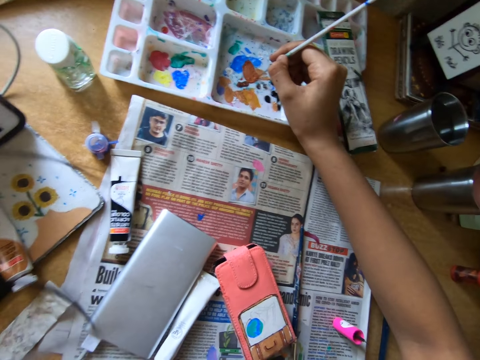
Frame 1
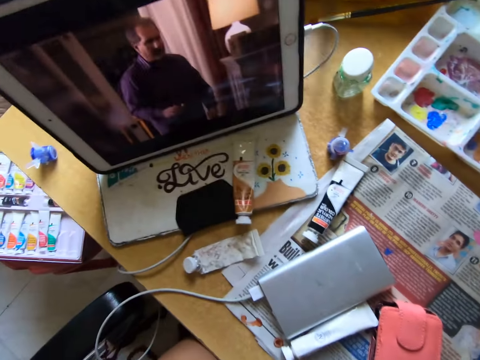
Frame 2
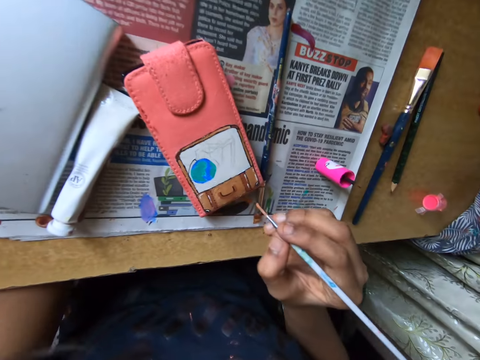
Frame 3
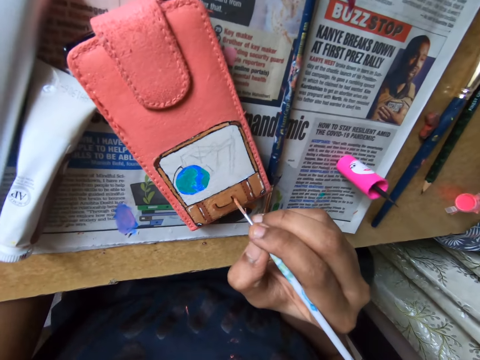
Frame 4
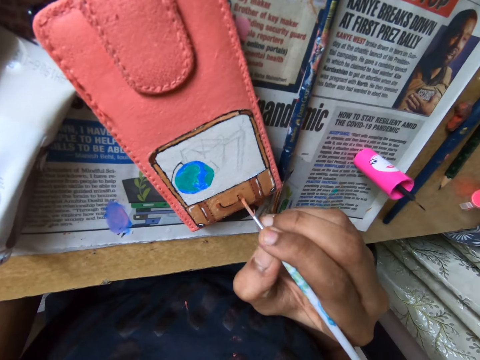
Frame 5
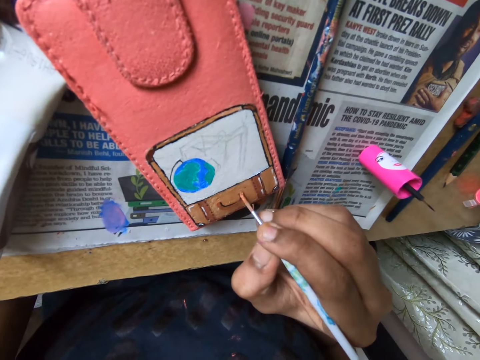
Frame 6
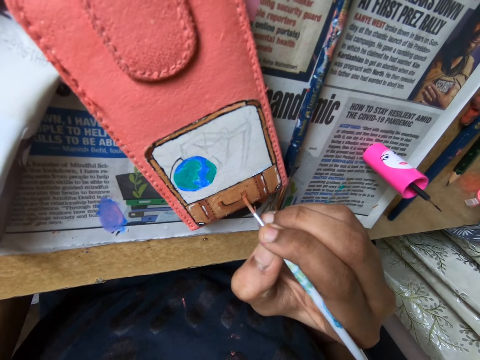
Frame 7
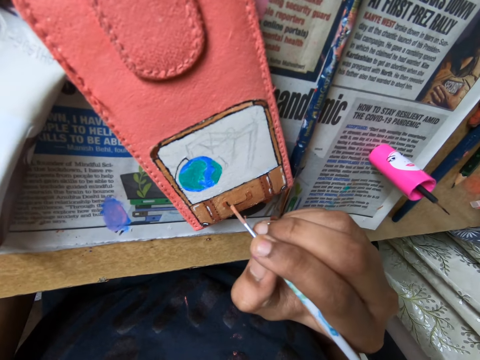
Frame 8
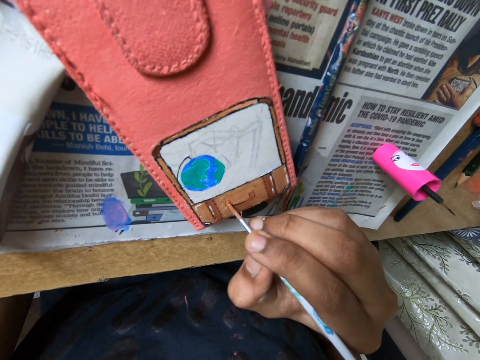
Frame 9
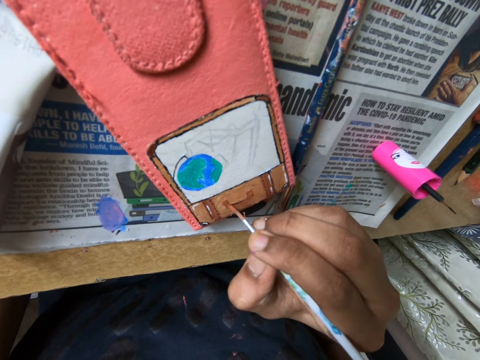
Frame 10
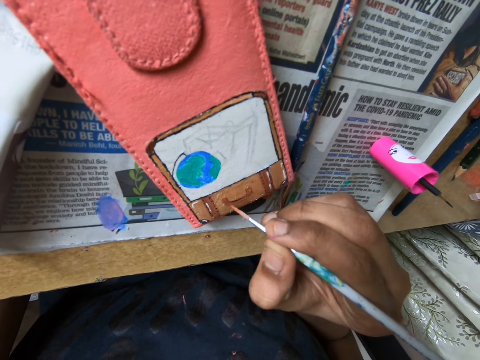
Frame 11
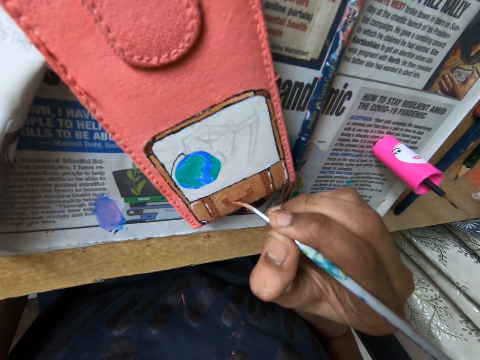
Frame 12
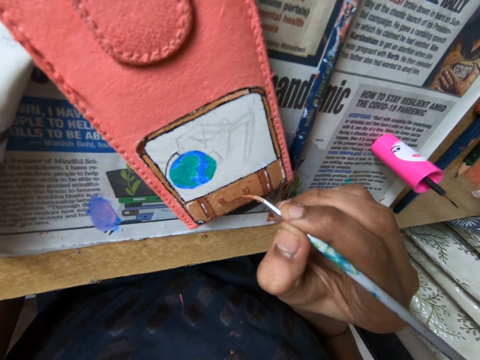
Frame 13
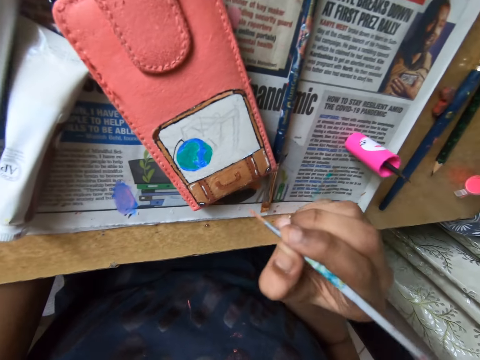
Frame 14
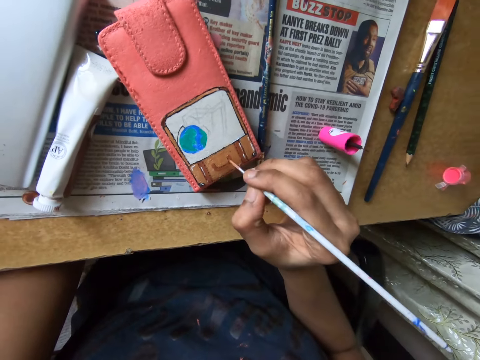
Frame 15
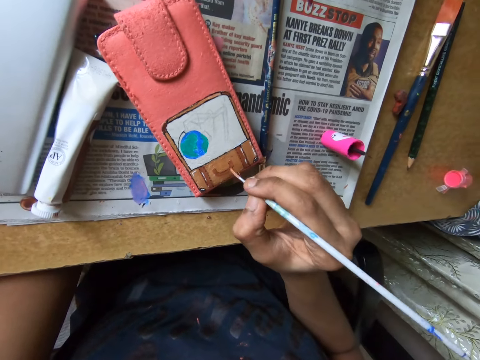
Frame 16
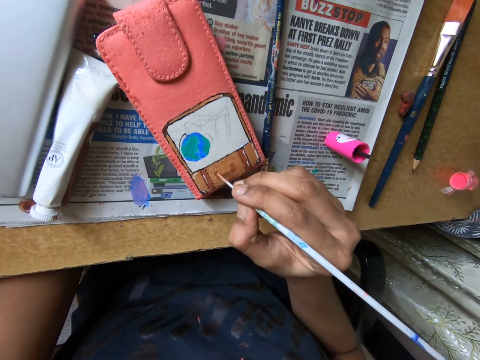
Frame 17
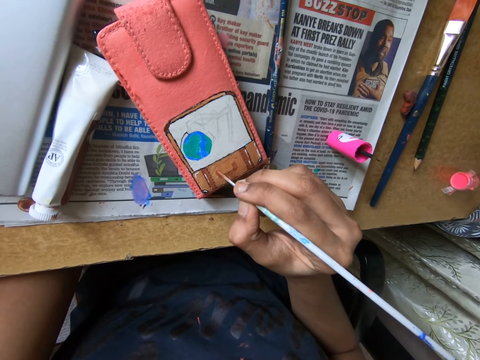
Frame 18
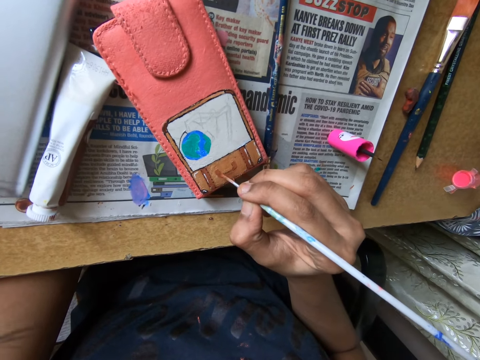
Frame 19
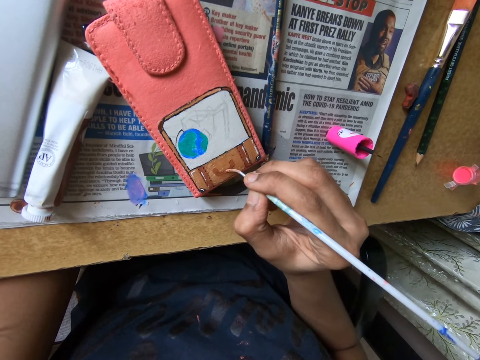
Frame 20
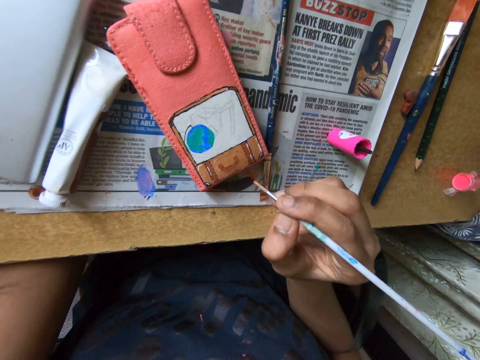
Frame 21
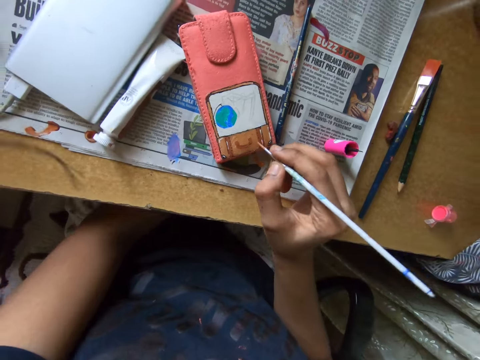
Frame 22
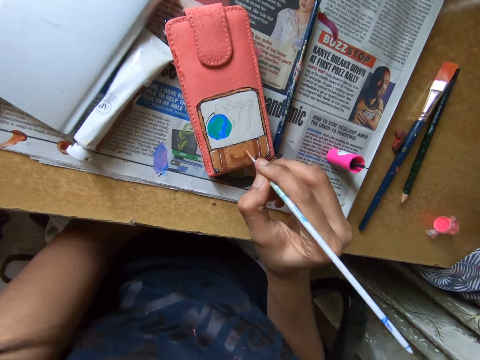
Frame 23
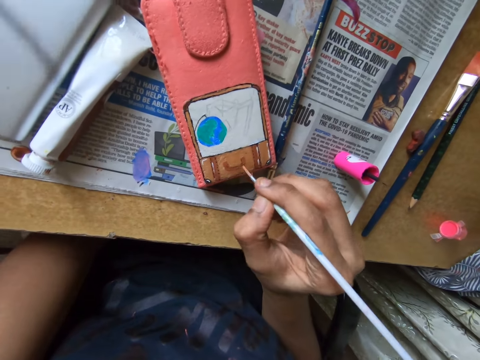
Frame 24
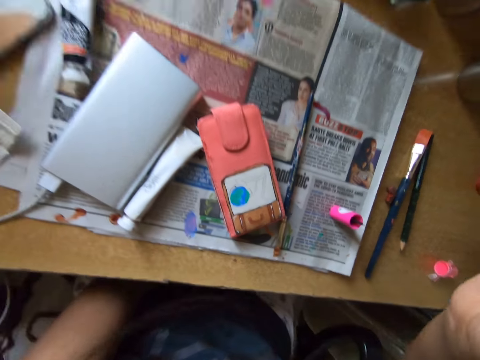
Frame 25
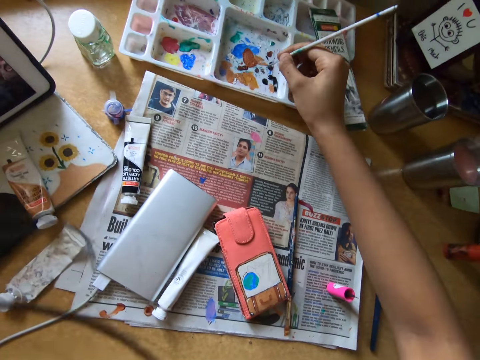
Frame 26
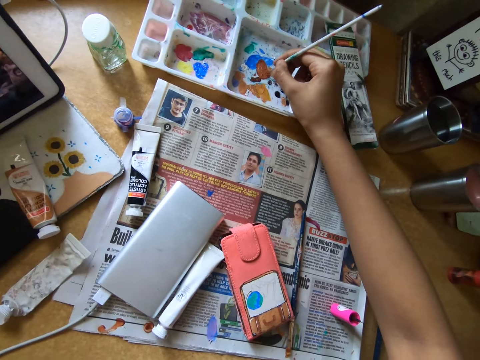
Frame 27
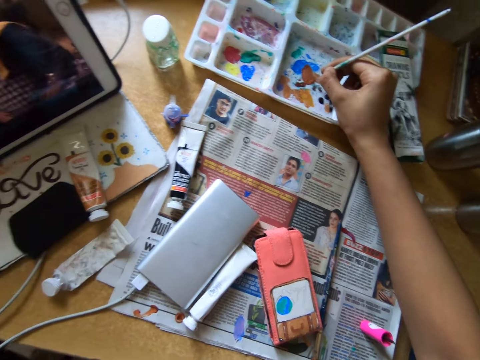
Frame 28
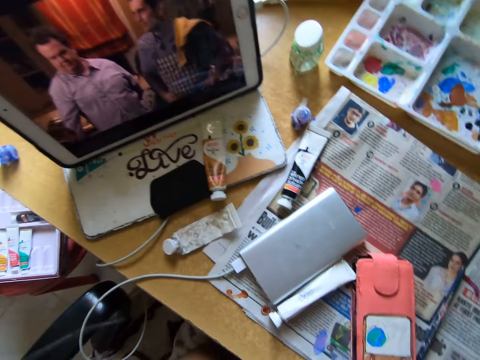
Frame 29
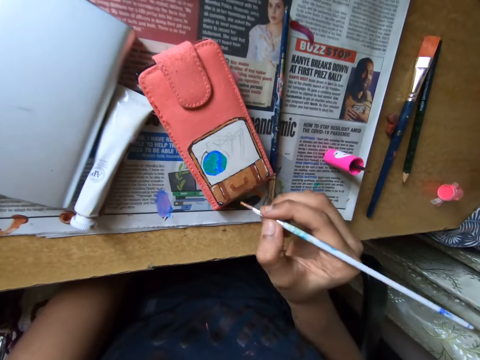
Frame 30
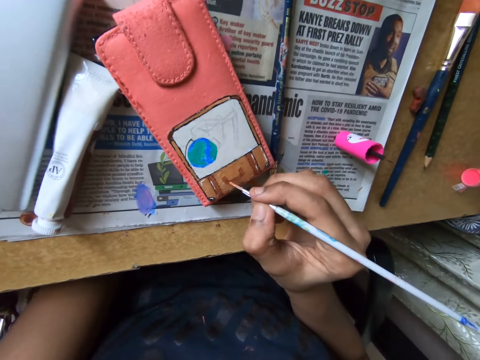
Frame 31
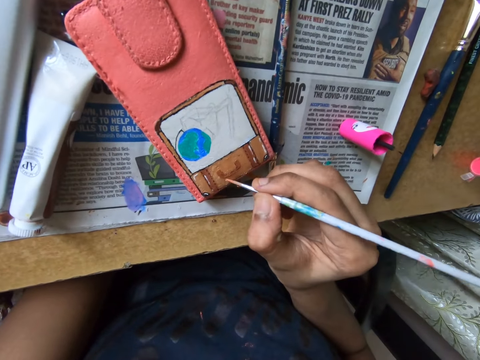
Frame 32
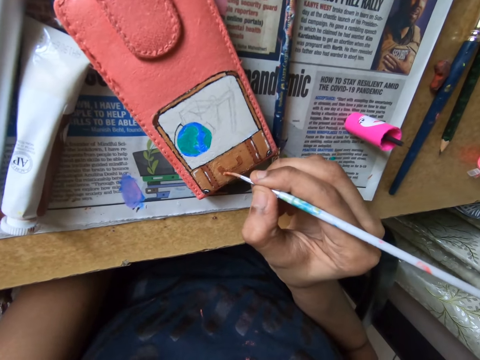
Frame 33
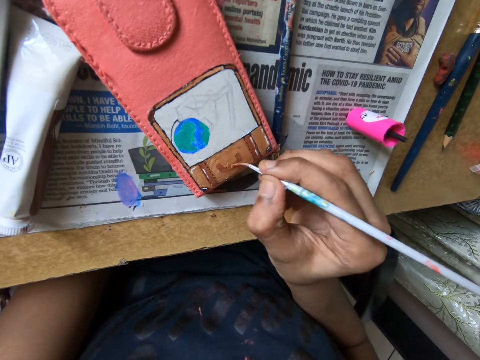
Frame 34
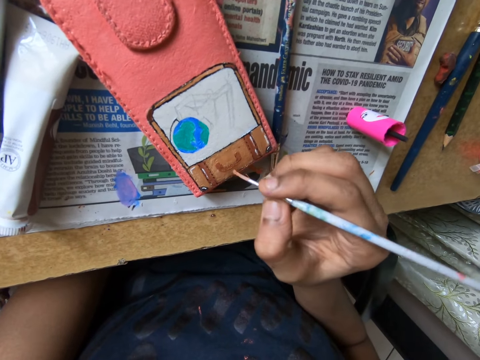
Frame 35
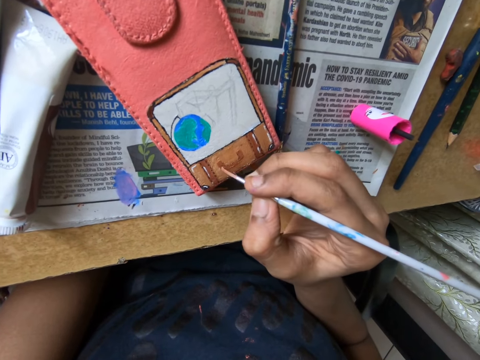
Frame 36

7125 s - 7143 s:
The camera wearer watches the show on the tablet on the table. She paints on the phone case on the table with the paint brush in her right hand. She dips the paint brush in the paint. She dabs the paint brush on the paint tray on the table with her right hand. She watches the show on the tablet on the table. She paints on the phone case on the table with the paint brush in her right hand.

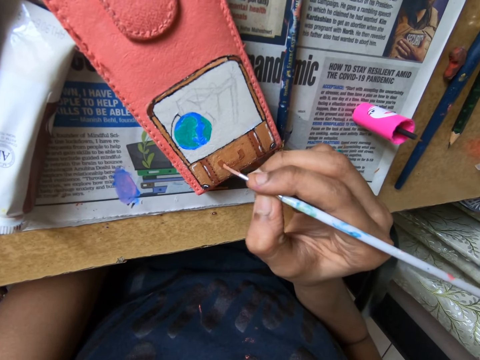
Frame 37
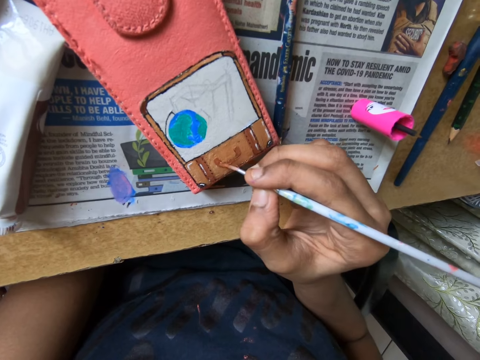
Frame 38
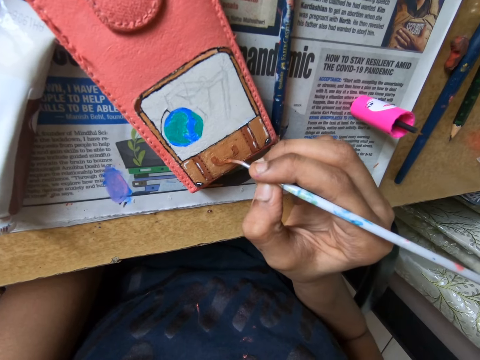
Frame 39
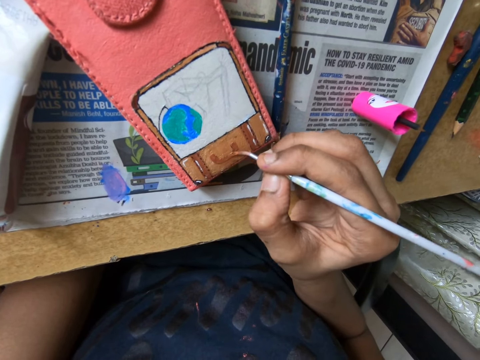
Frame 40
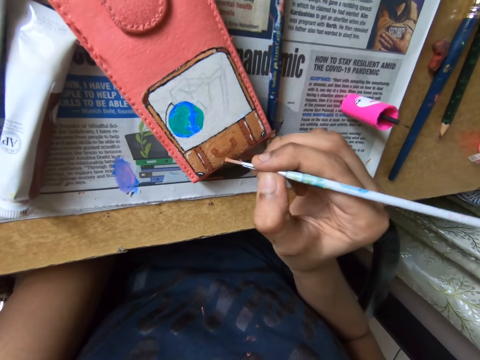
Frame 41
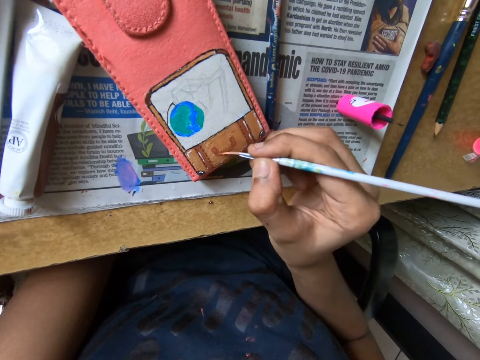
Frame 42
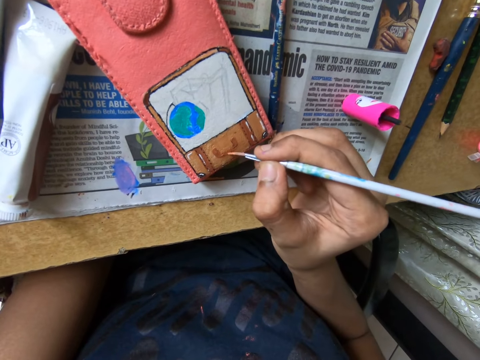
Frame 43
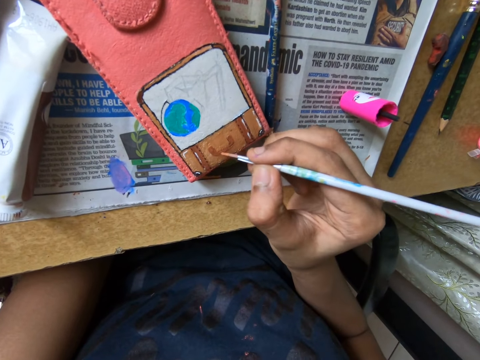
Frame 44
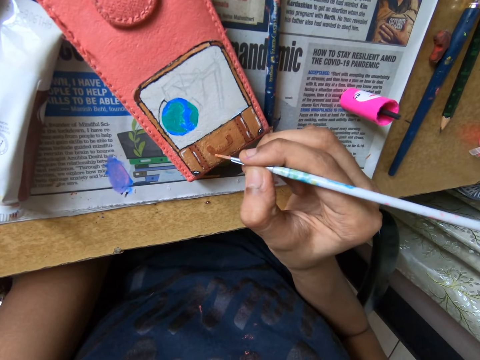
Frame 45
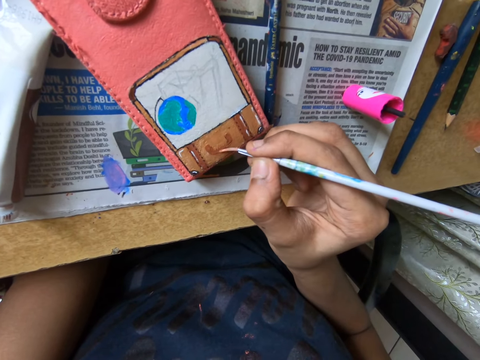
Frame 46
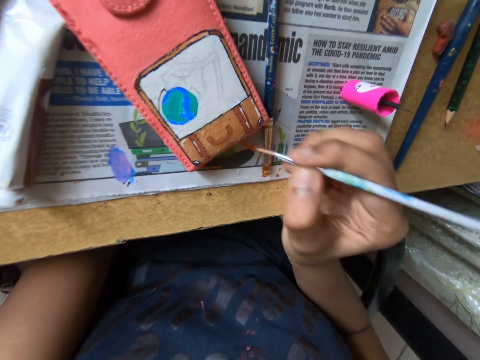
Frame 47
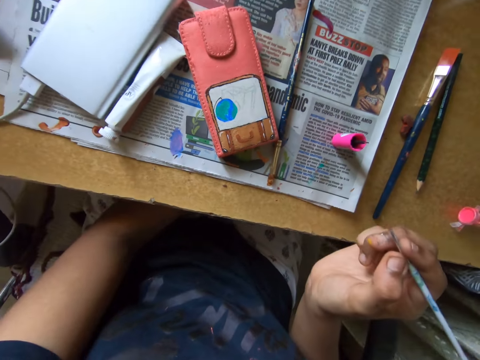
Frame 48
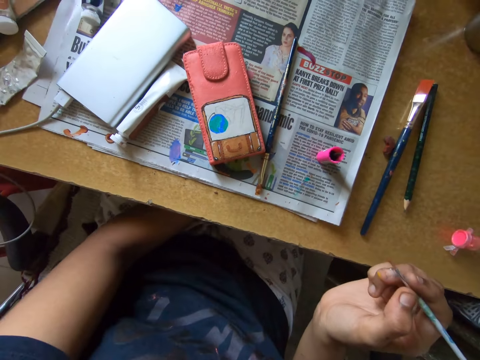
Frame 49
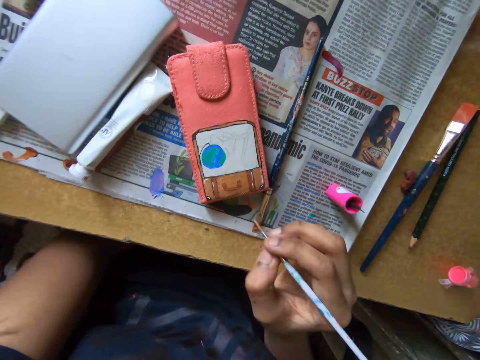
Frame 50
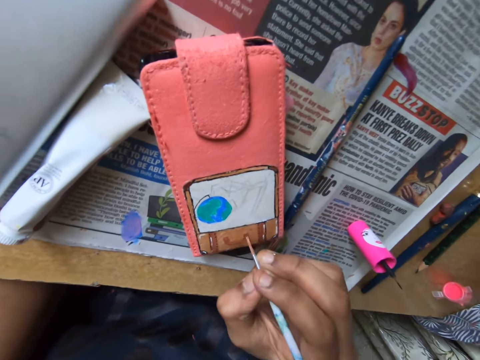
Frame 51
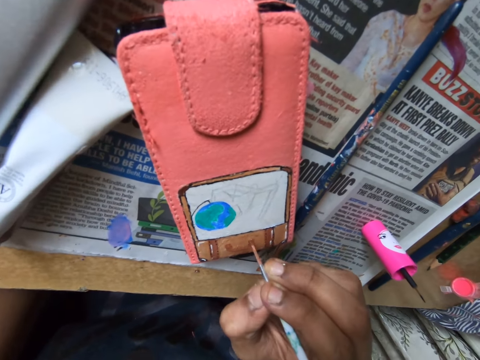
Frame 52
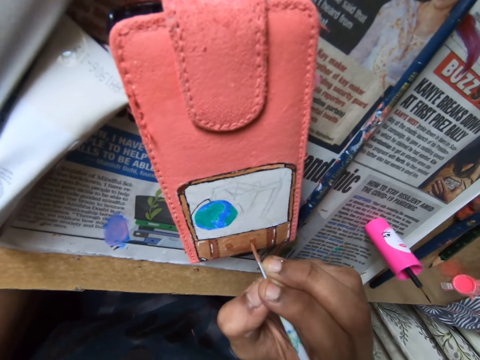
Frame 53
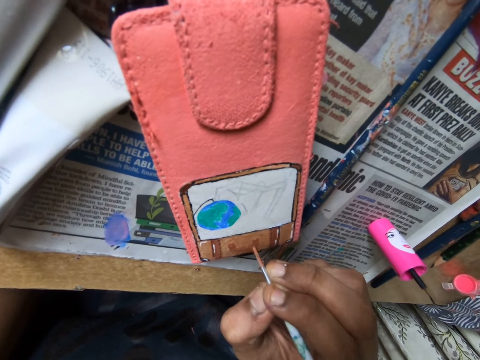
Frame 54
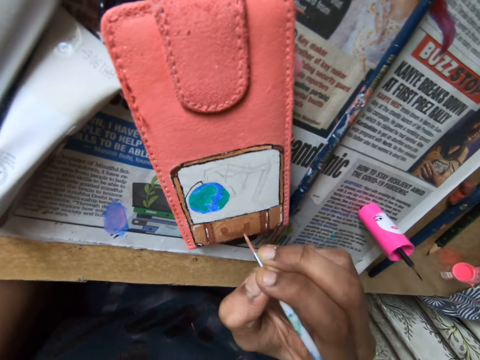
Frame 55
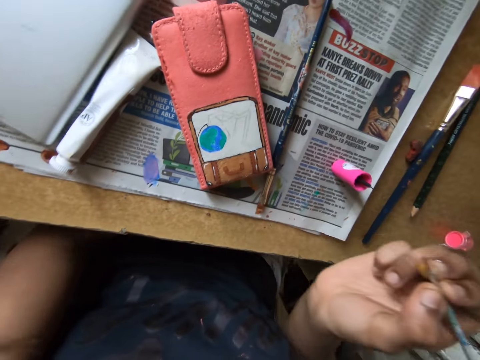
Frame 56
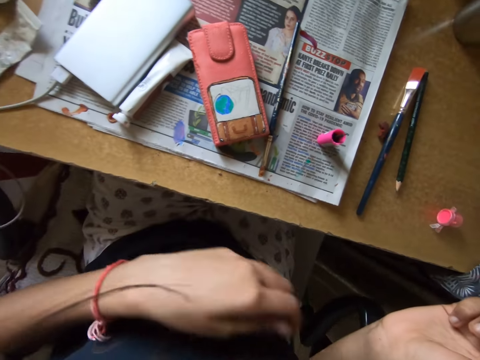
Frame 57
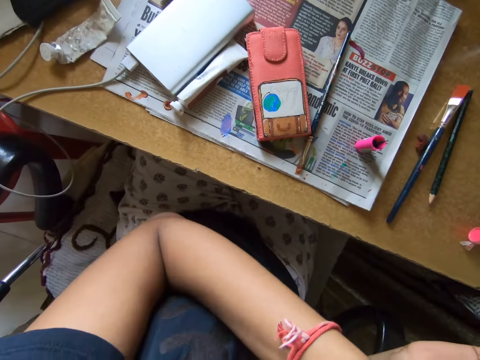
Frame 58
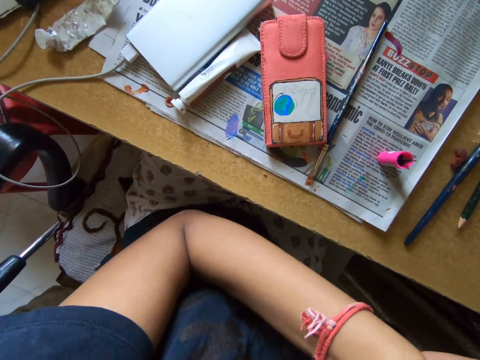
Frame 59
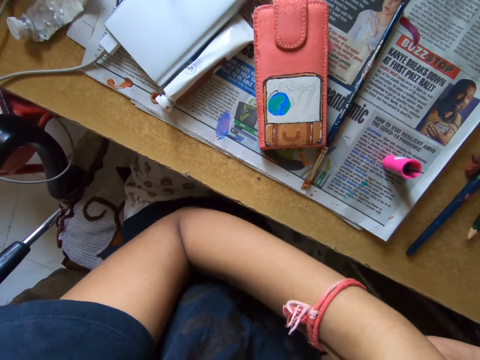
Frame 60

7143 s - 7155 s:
The camera wearer moves the hand. She paints on the phone case on the table with the paint brush in her right hand. She moves the hand.
